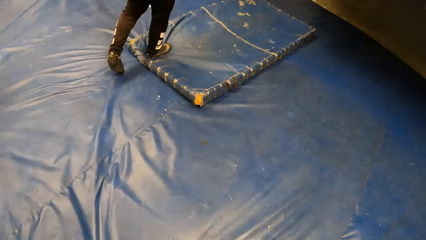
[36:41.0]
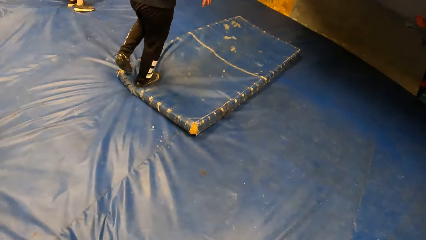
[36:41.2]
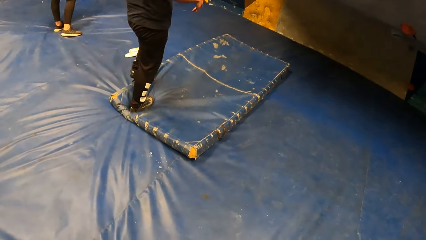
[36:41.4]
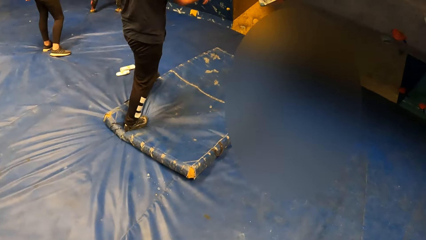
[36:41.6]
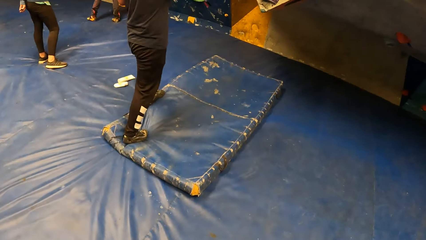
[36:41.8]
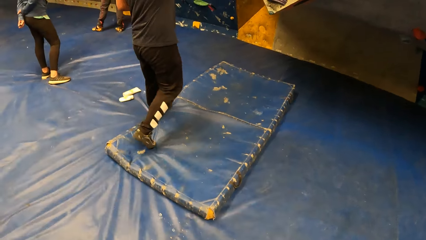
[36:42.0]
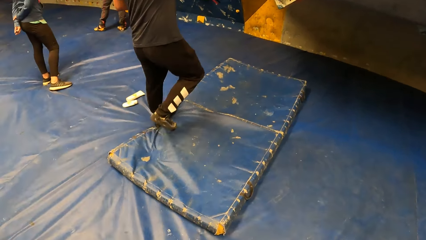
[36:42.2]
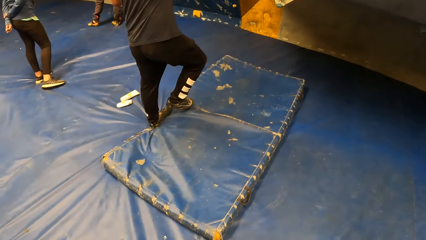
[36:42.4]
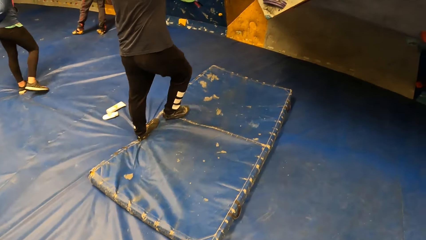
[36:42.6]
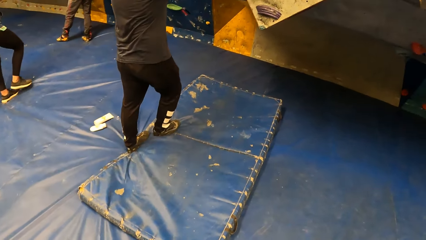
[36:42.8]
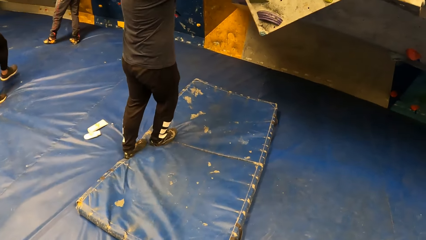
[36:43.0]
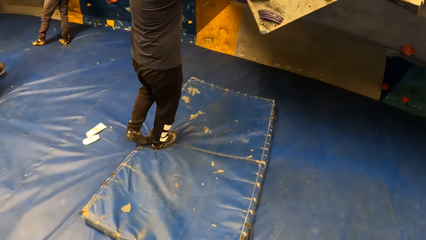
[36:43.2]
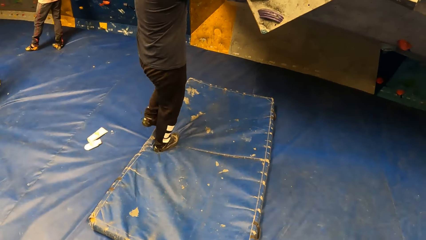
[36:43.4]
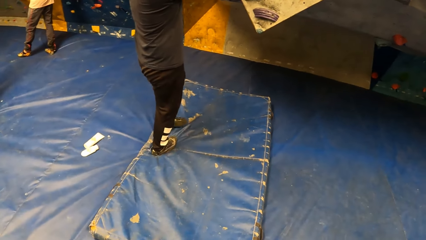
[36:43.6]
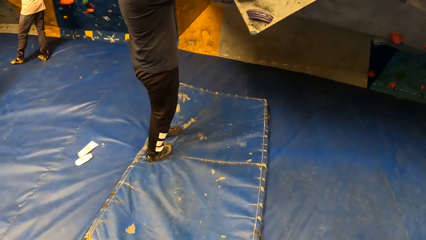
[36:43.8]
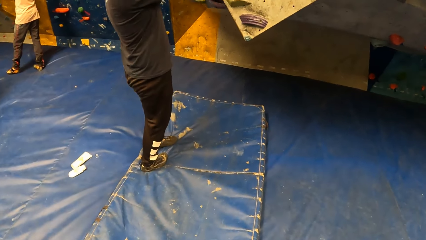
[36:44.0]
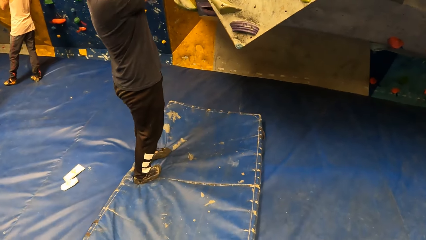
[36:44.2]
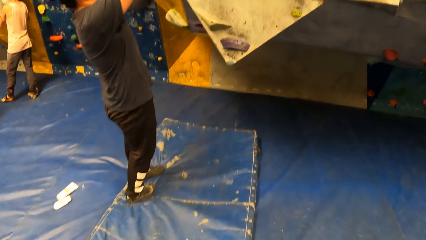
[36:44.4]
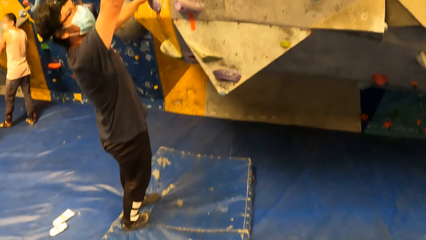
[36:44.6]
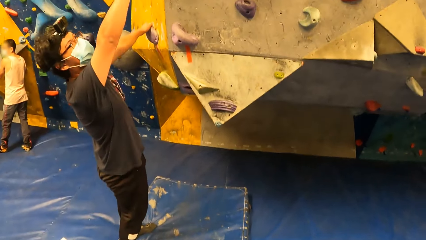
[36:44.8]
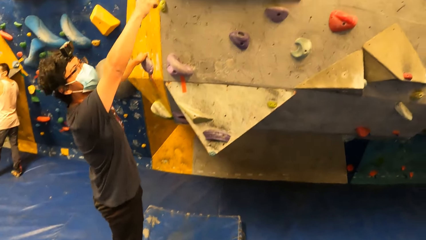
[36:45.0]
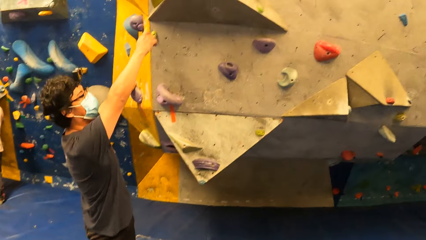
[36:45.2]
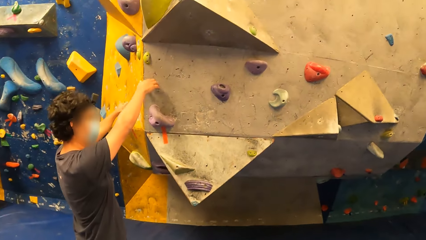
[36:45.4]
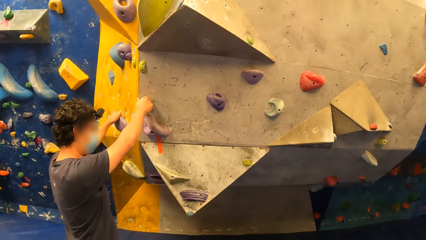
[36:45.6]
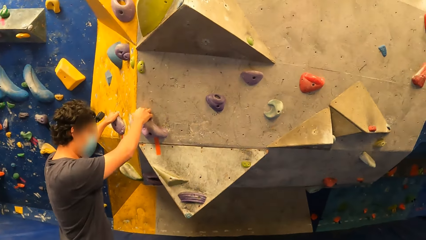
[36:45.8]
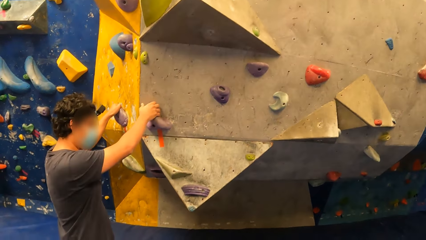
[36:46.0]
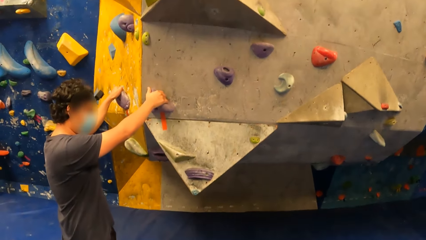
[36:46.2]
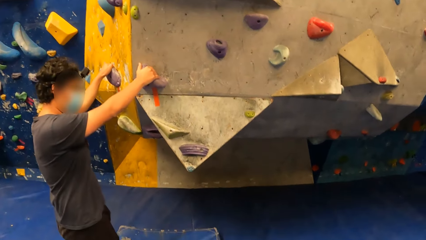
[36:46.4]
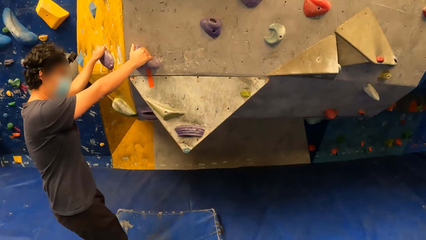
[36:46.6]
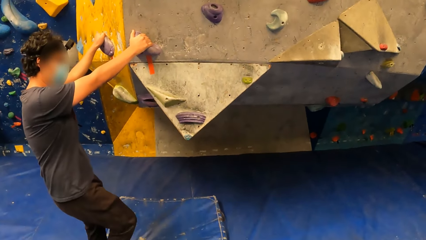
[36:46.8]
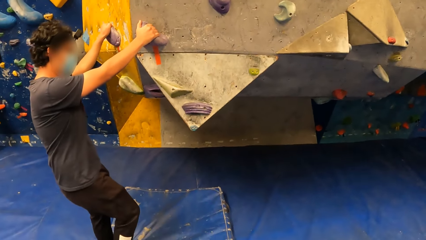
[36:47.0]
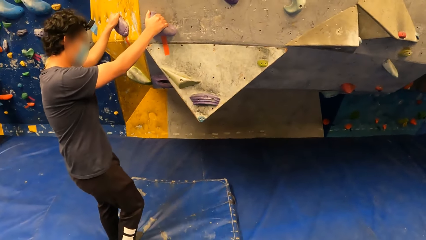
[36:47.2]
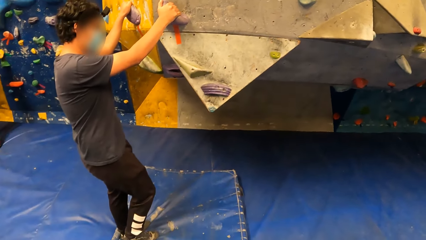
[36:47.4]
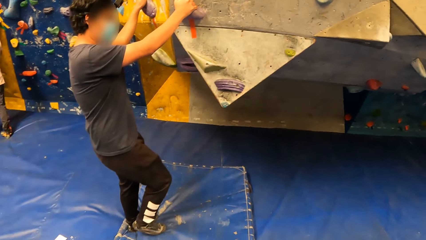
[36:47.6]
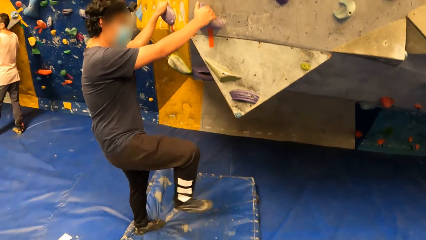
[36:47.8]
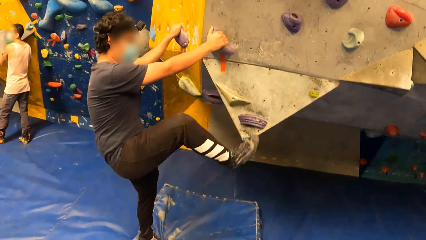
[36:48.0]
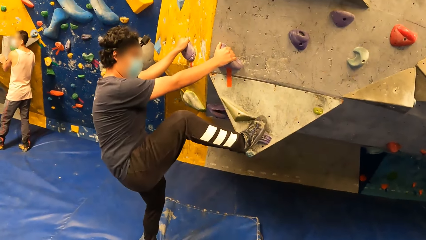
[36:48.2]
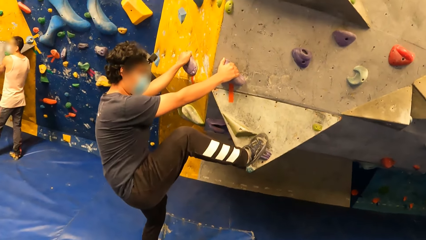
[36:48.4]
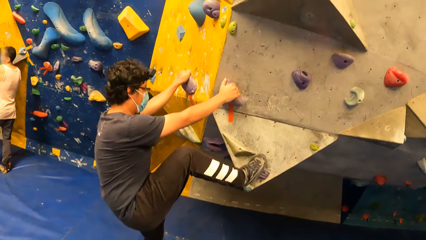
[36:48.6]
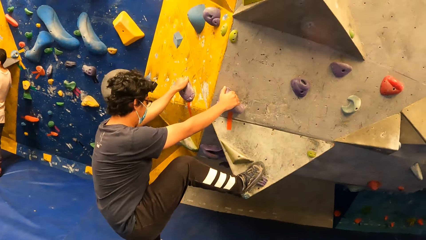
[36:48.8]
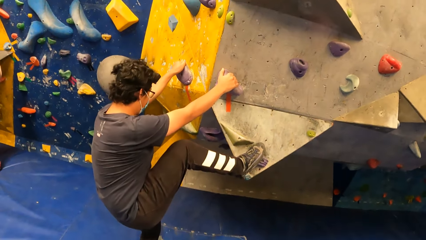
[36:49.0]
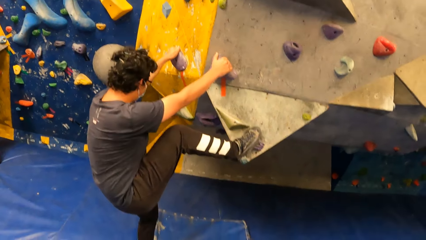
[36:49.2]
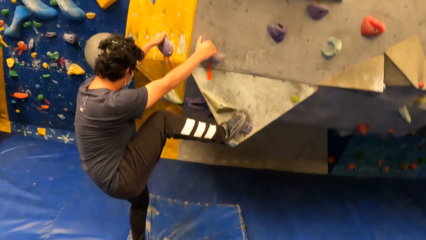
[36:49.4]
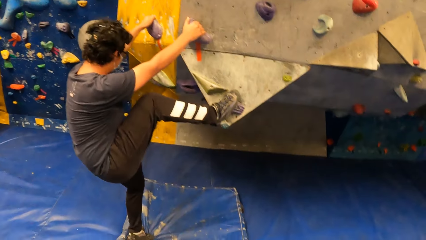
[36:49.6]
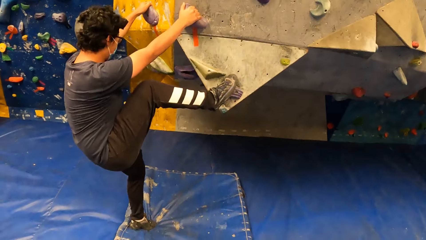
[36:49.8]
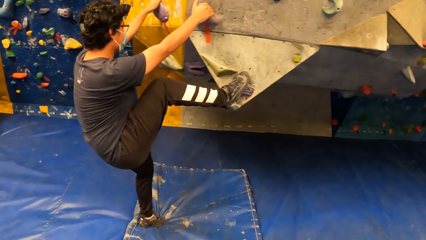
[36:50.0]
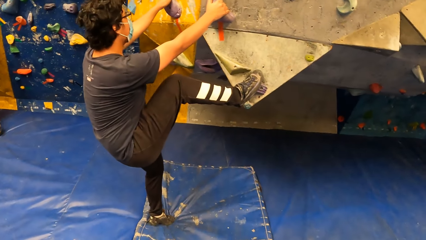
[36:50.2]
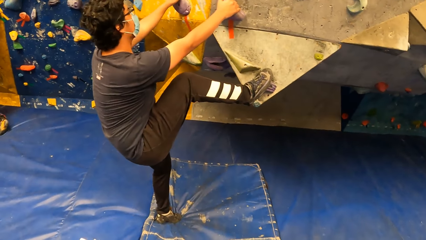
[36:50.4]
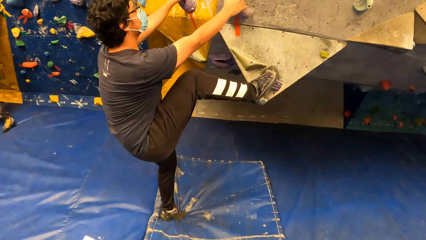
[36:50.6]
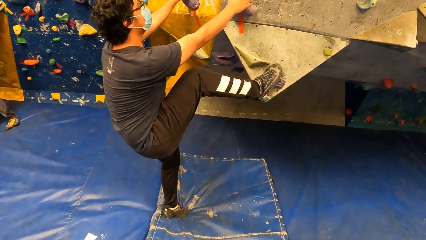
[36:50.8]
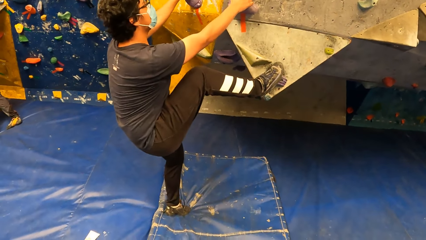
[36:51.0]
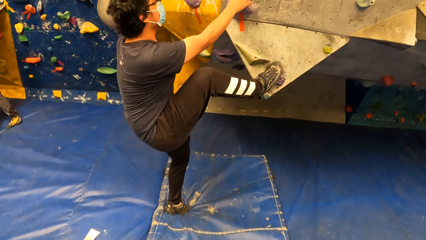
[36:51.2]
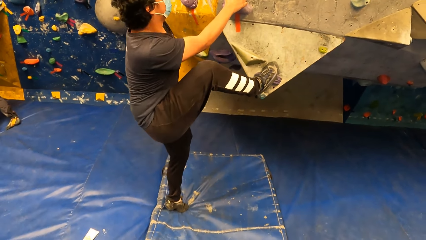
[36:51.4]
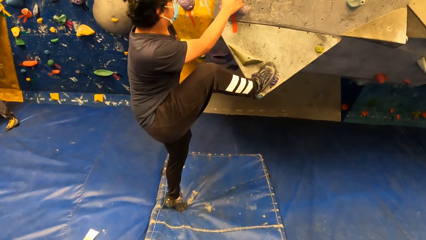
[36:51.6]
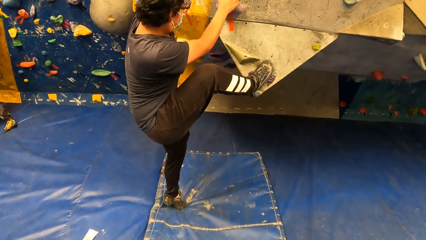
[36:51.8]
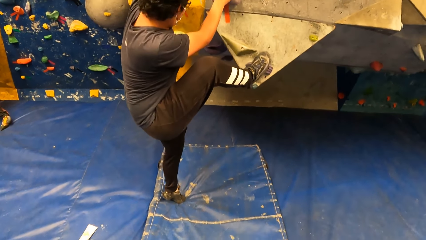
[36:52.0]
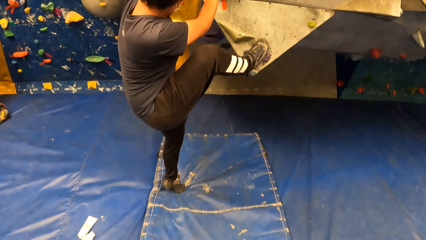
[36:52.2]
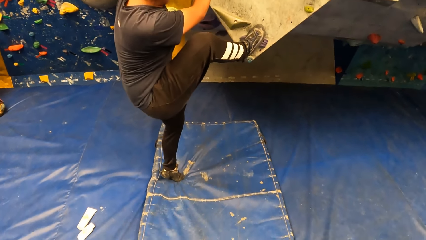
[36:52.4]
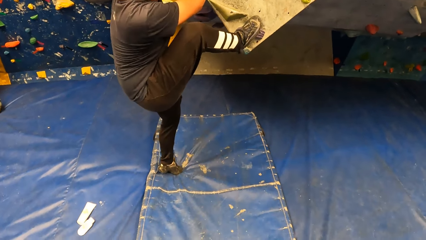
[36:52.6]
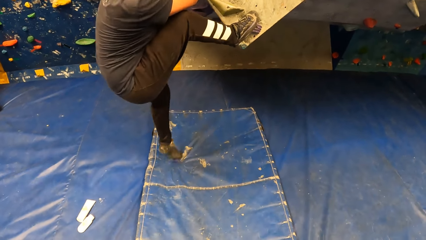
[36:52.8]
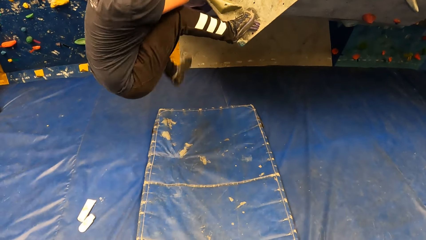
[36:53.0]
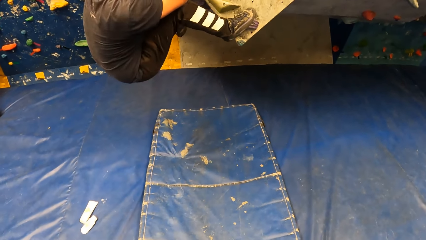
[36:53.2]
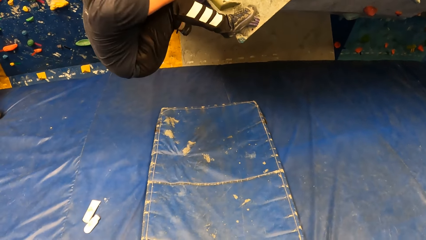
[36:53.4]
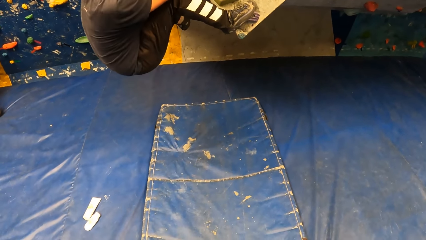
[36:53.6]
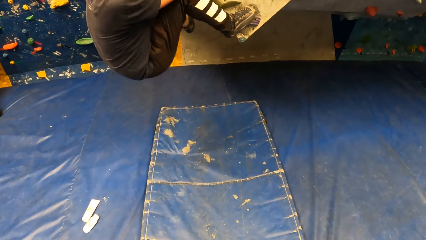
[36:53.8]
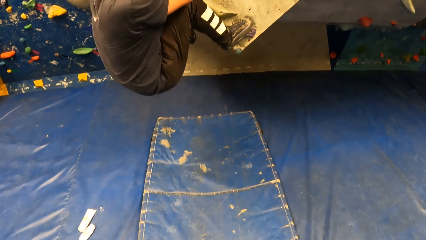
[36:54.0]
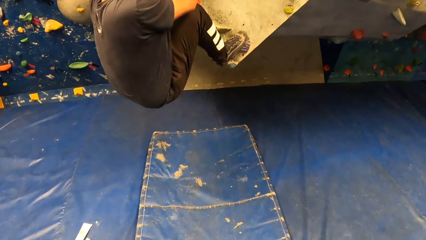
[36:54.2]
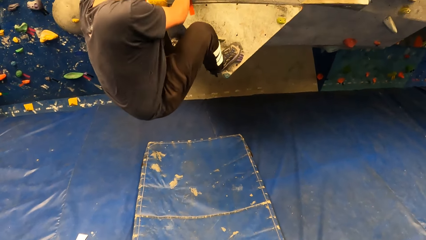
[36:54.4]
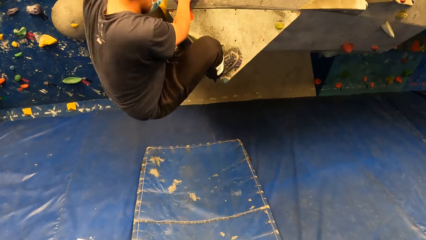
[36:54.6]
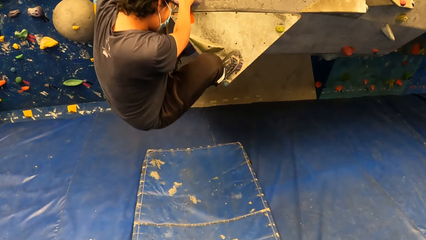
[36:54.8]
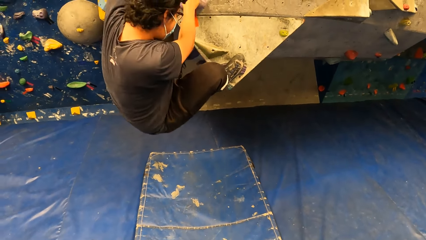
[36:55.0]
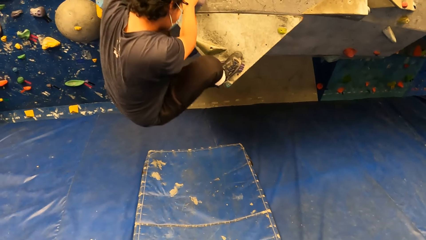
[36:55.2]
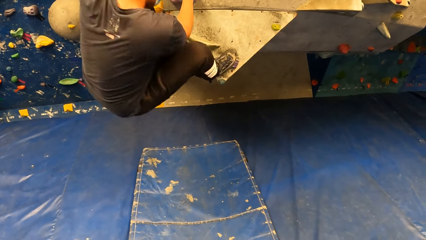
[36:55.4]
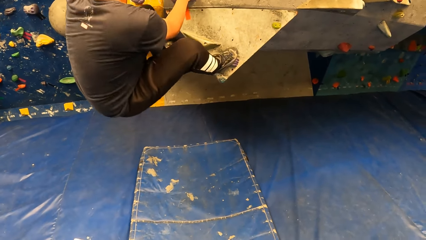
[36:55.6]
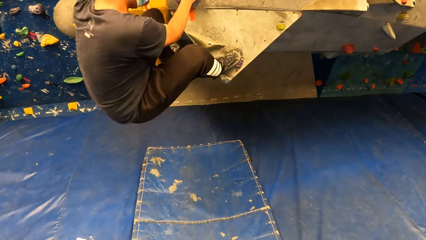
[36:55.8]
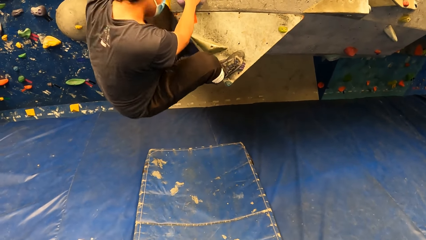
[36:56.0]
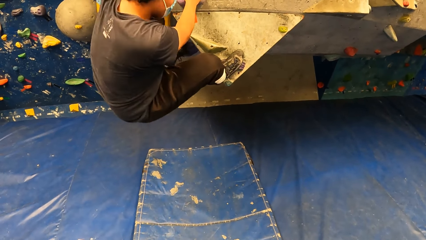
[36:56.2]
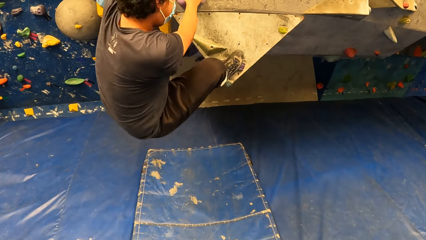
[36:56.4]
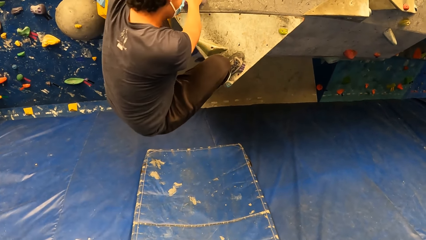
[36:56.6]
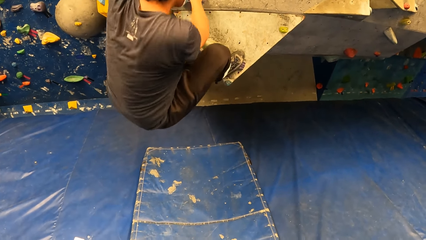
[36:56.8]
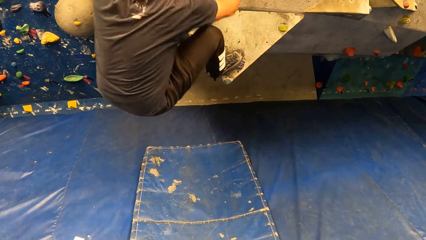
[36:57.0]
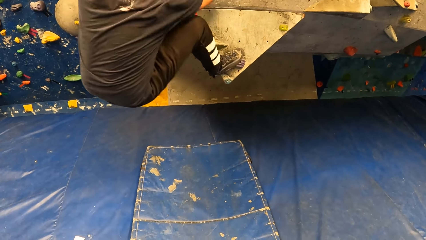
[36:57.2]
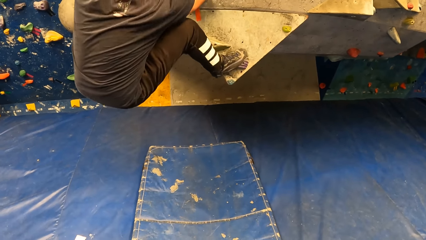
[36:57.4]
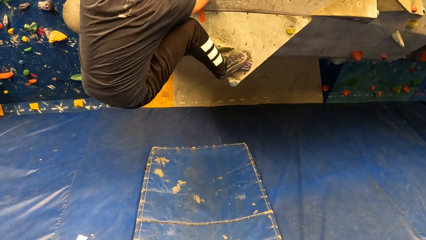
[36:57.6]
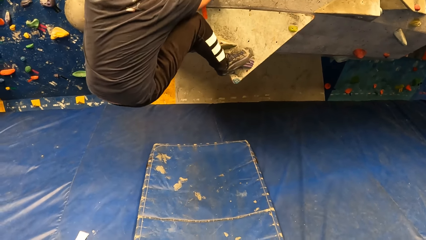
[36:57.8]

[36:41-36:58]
The man climbs some rocks on a wall. The man climbs the wall.
